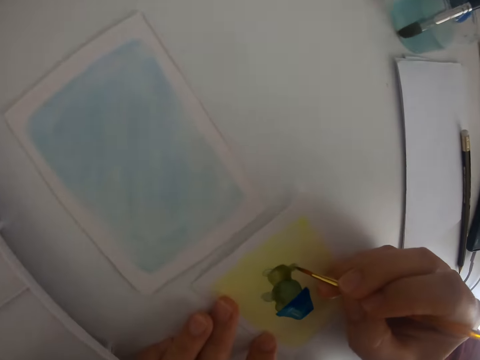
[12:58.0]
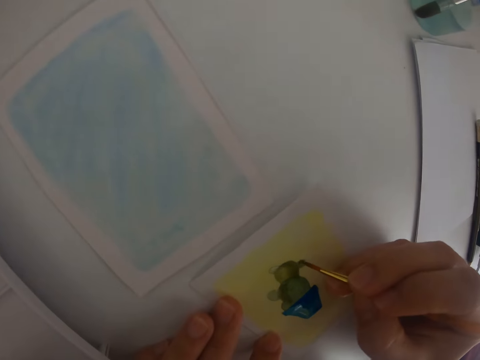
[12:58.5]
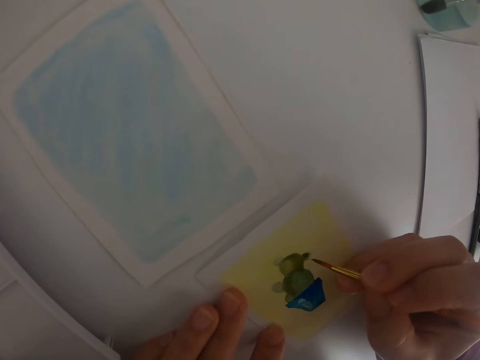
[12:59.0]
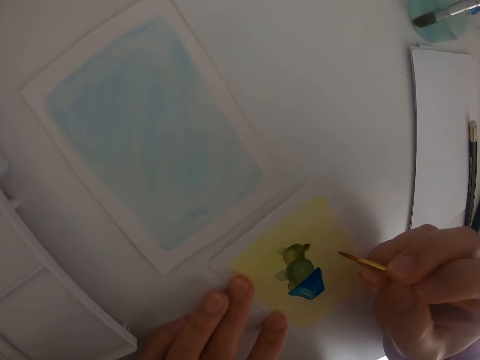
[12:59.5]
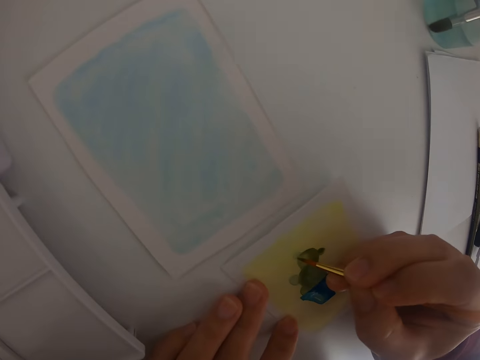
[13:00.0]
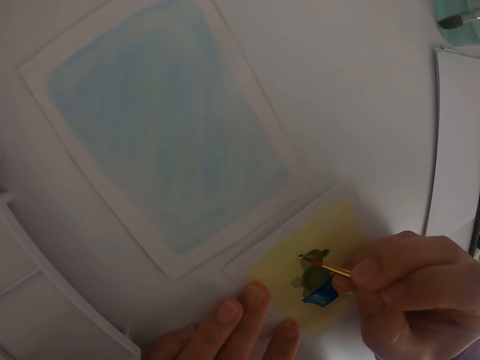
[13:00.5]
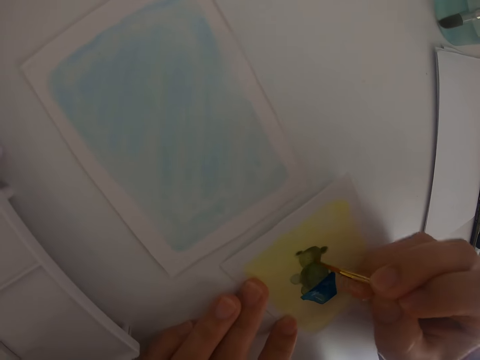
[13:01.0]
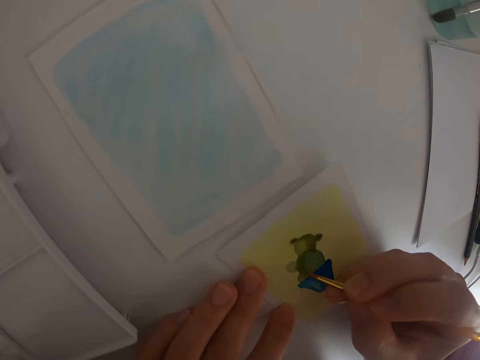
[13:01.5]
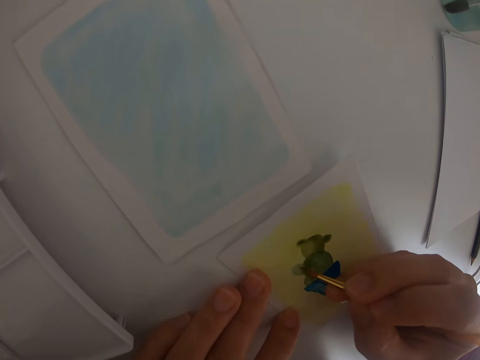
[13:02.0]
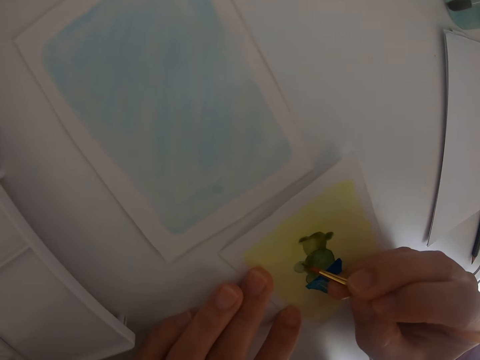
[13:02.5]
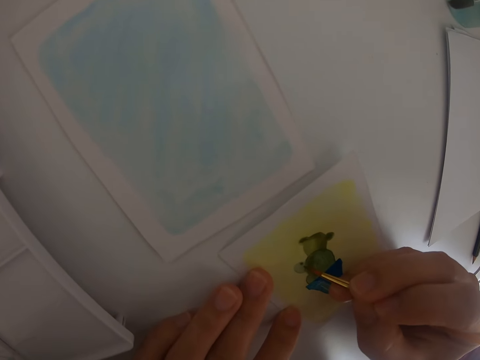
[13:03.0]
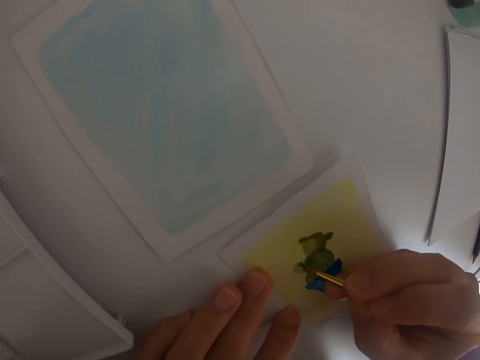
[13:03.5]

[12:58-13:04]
The camera wearer paints a drawing on a piece of paper.

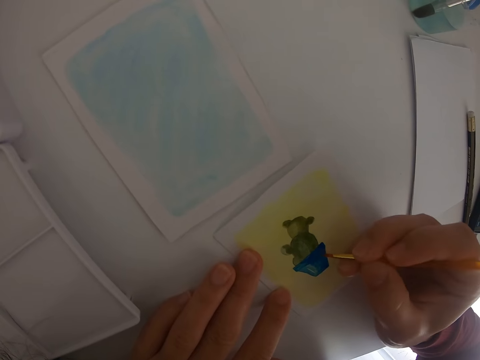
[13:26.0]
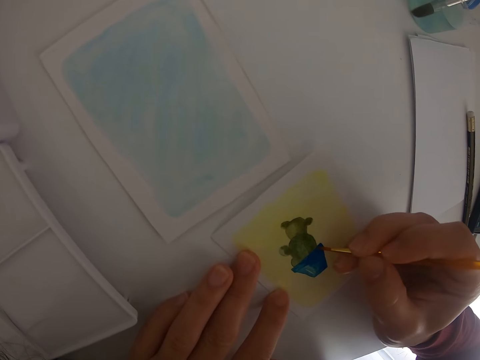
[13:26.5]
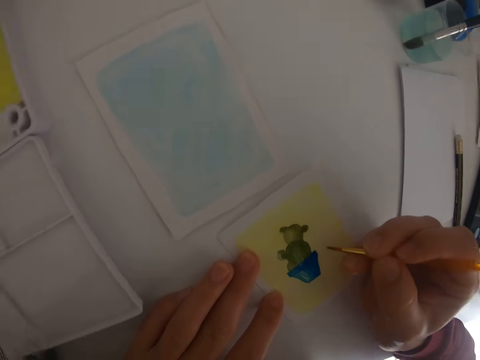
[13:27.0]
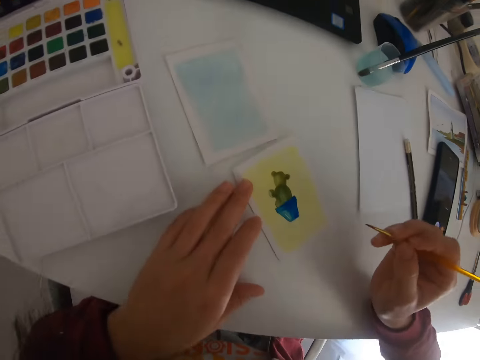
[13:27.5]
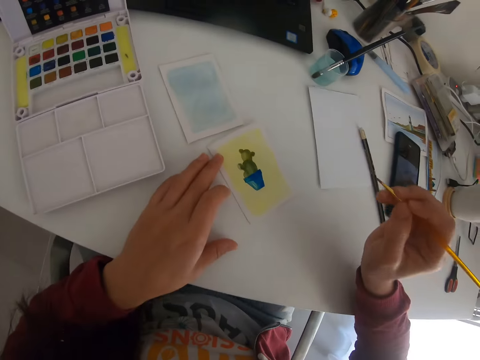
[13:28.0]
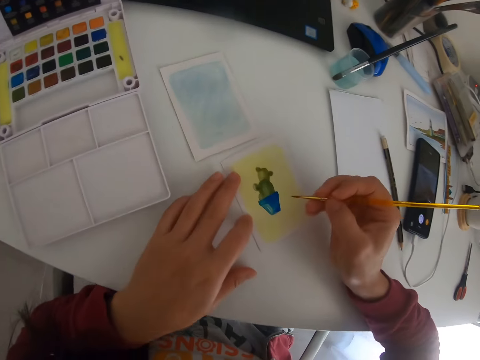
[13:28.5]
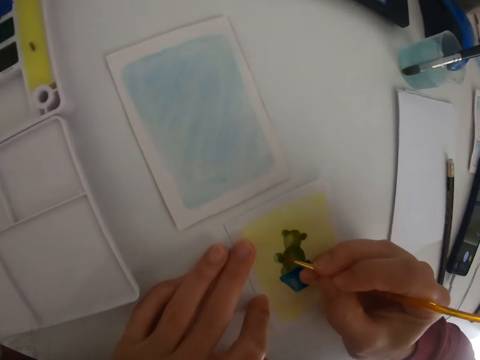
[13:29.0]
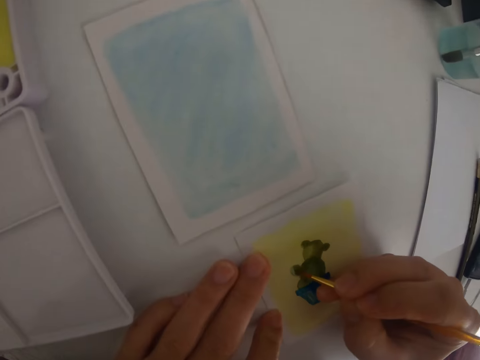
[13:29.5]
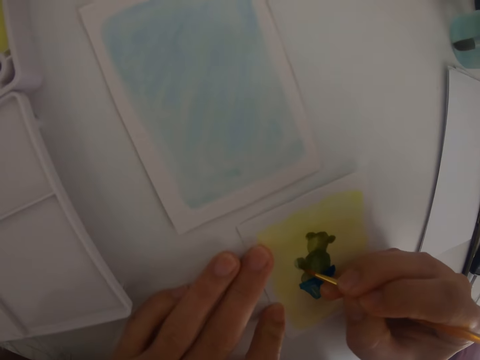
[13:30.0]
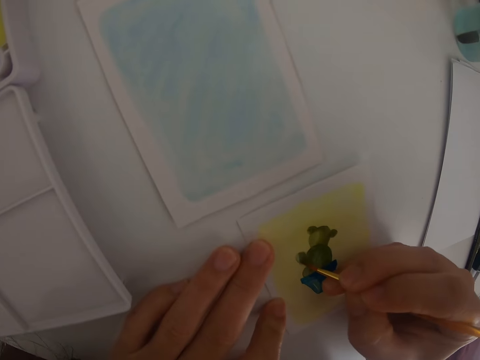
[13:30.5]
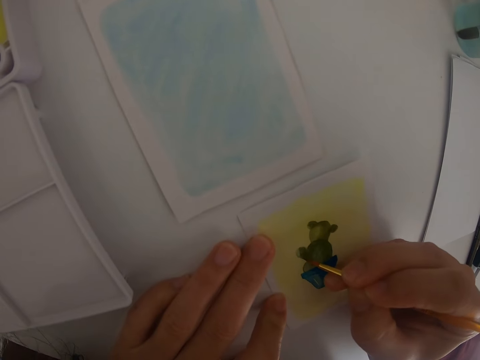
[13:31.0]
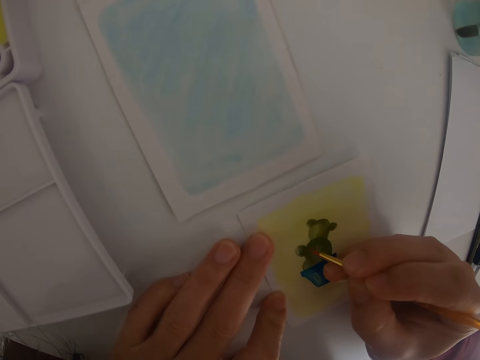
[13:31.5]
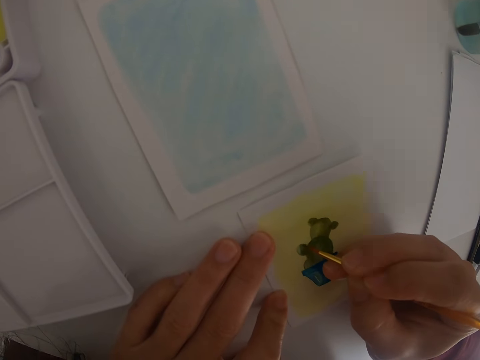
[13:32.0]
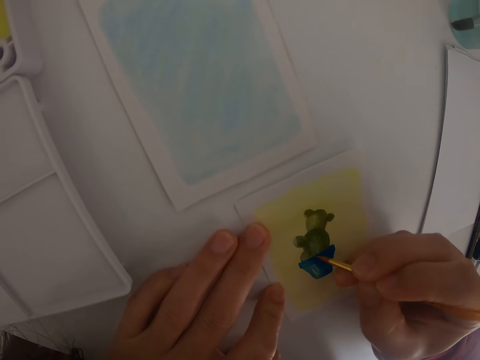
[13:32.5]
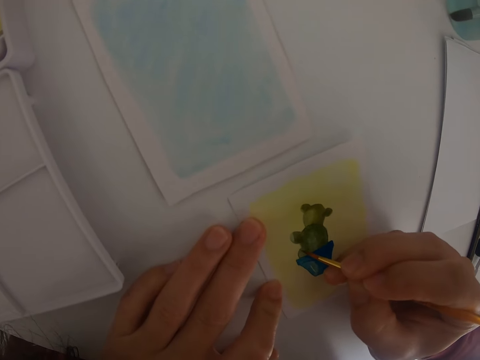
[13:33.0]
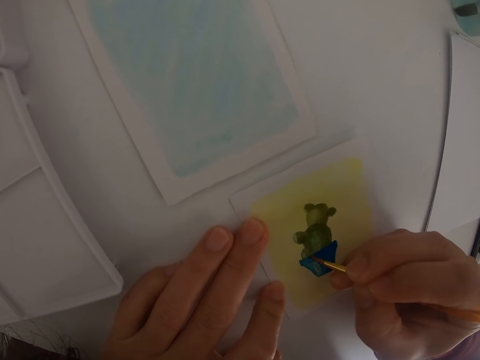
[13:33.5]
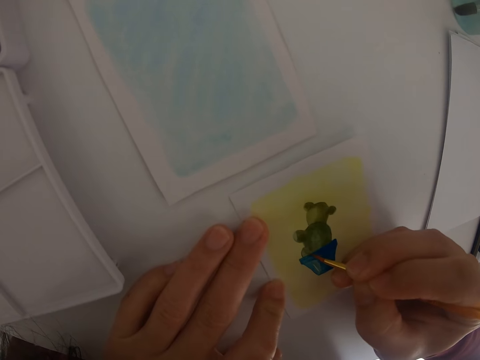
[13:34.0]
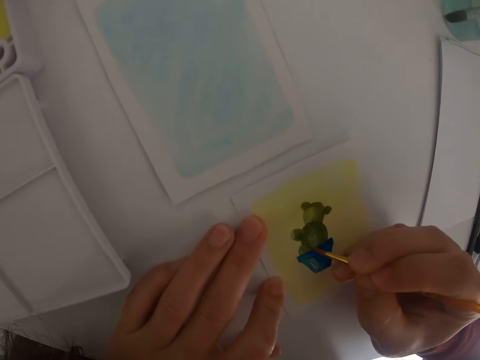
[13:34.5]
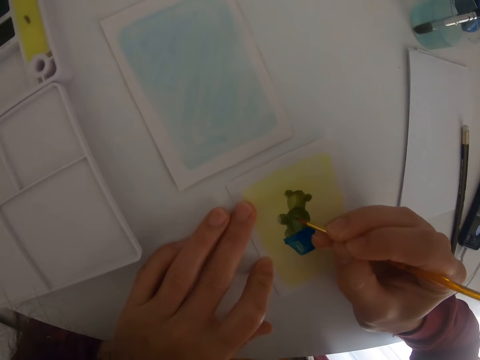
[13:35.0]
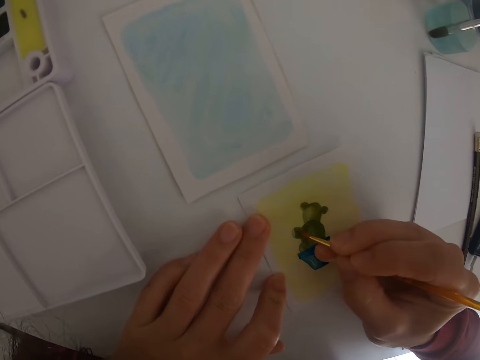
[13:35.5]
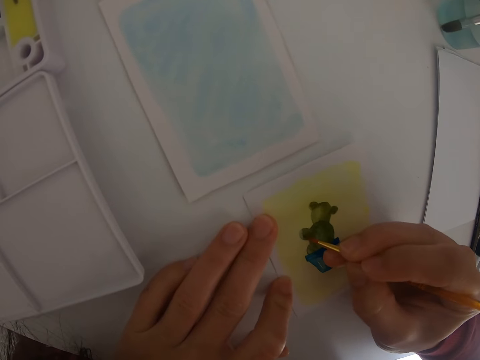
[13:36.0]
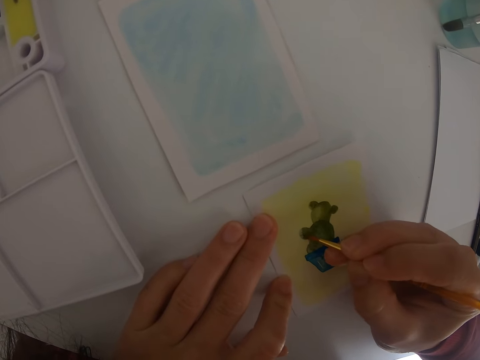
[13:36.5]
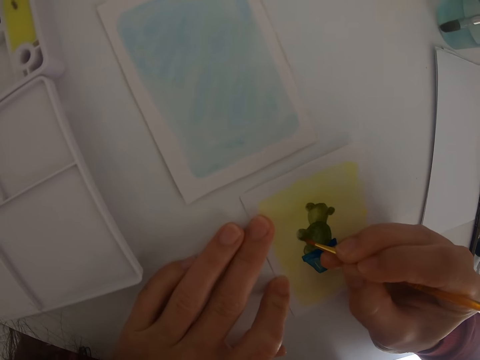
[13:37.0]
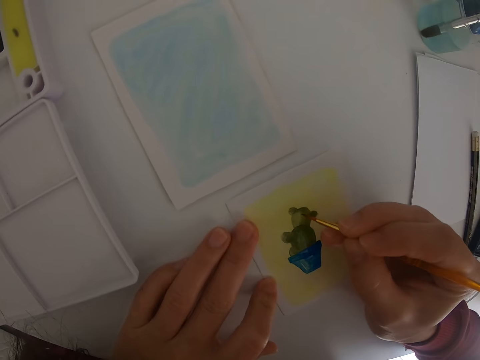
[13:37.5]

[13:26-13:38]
The camera wearer moves the paint brush. They lift the right hand. They paint a drawing on a piece of paper.

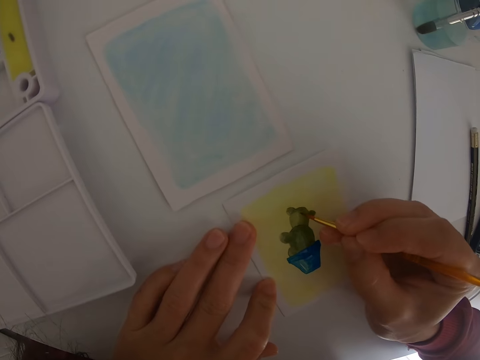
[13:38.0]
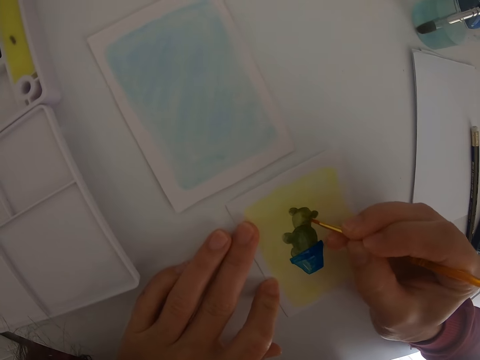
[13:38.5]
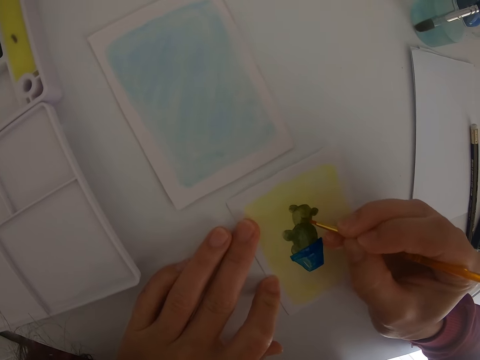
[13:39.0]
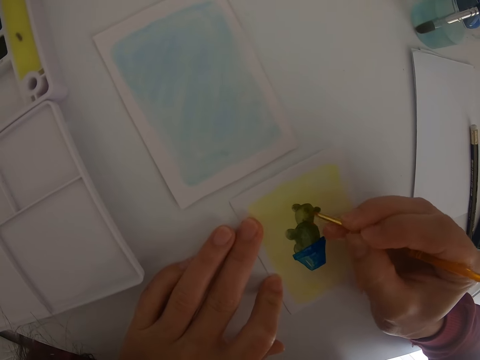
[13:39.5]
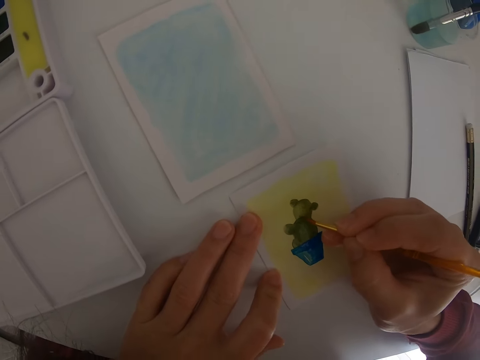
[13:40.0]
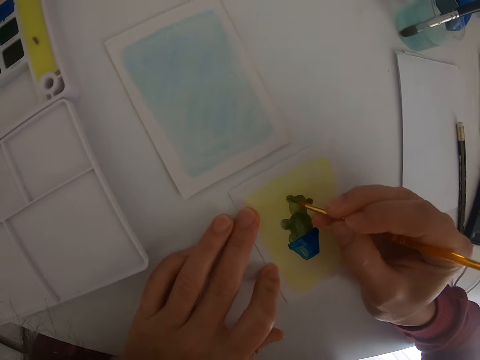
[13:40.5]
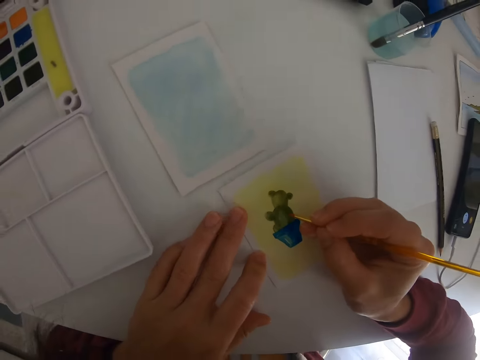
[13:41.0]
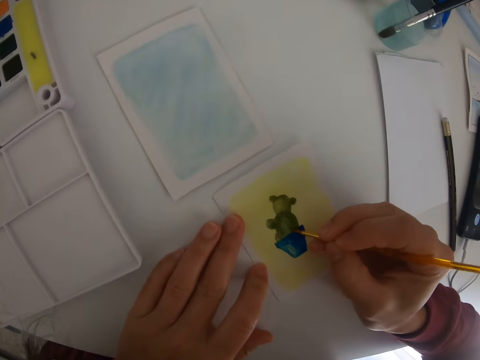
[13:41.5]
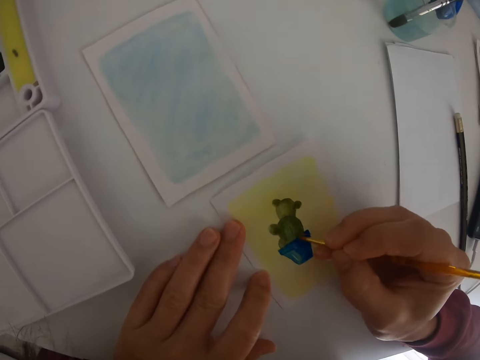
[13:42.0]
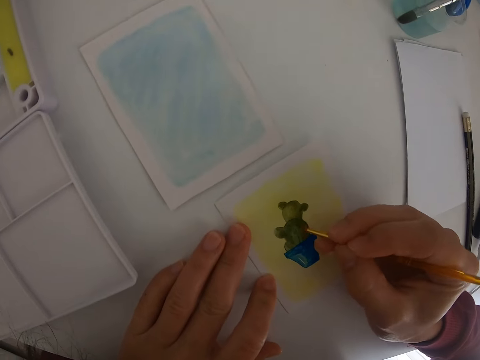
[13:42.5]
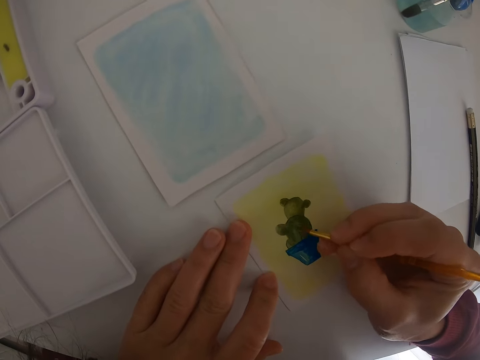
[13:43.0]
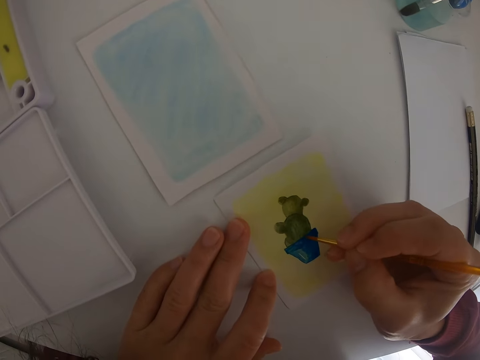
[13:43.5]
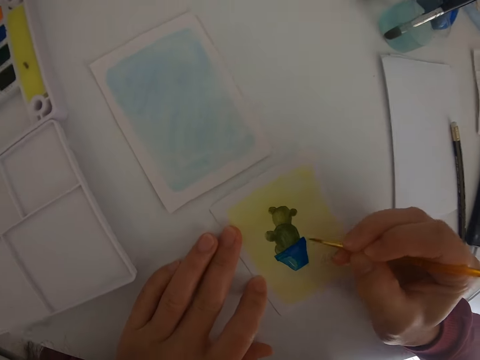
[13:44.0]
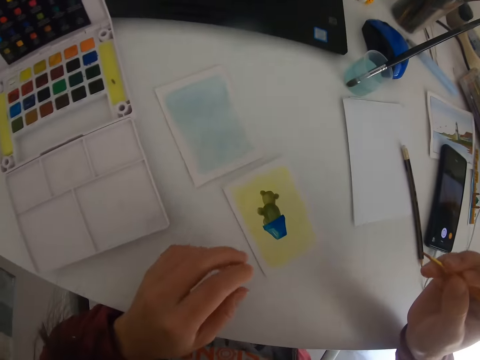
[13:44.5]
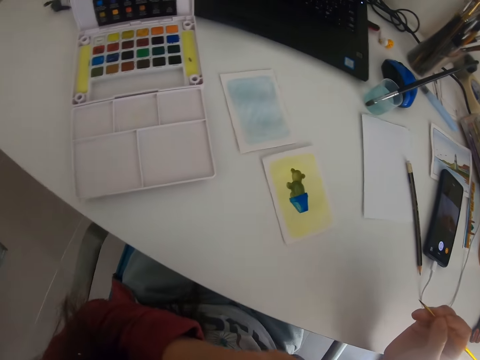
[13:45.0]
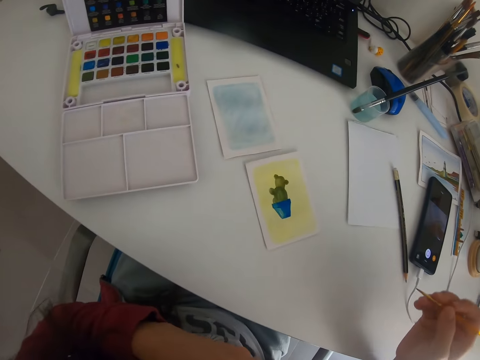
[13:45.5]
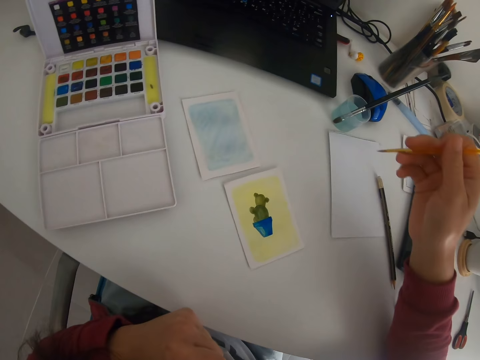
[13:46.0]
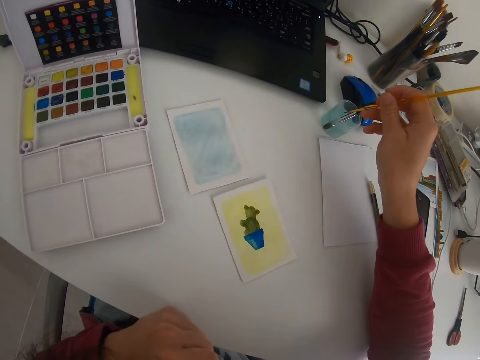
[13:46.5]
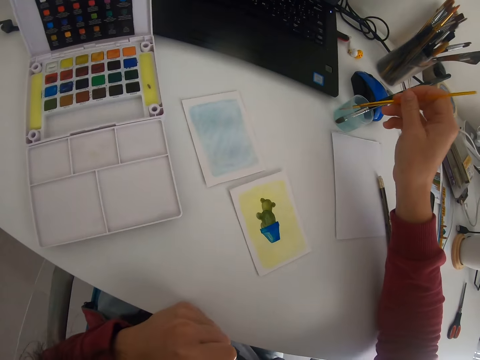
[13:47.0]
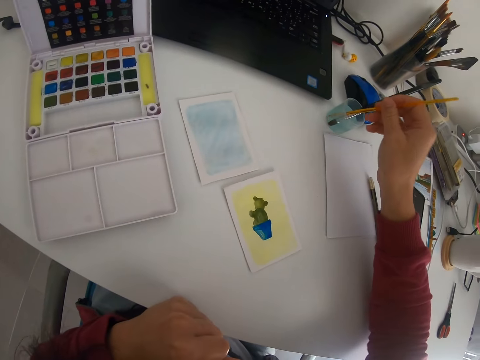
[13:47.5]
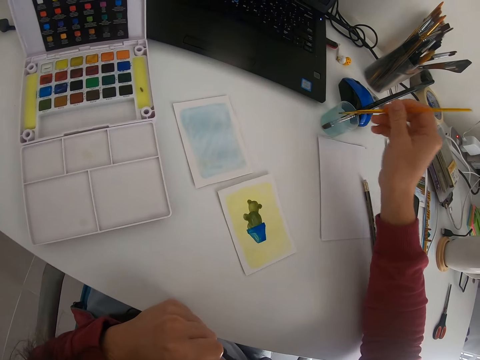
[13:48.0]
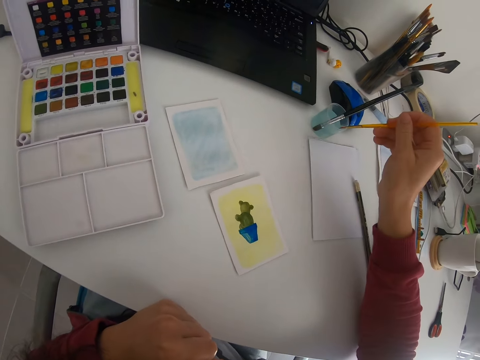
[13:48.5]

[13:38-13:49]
The camera wearer moves the paint brush. They lift the right hand. They dip the paint brush in the water.
